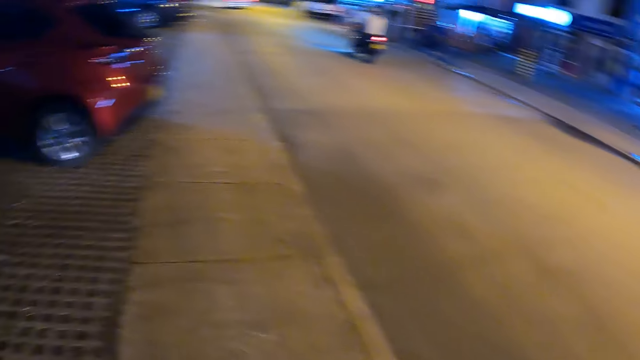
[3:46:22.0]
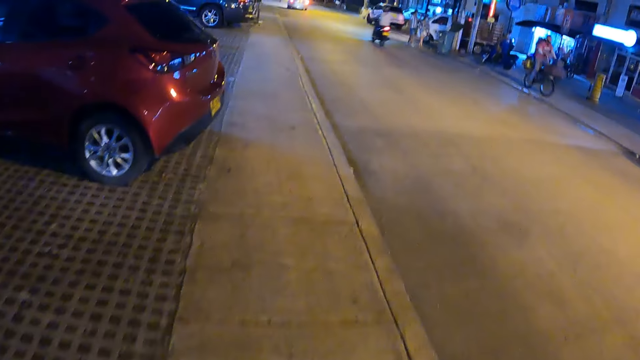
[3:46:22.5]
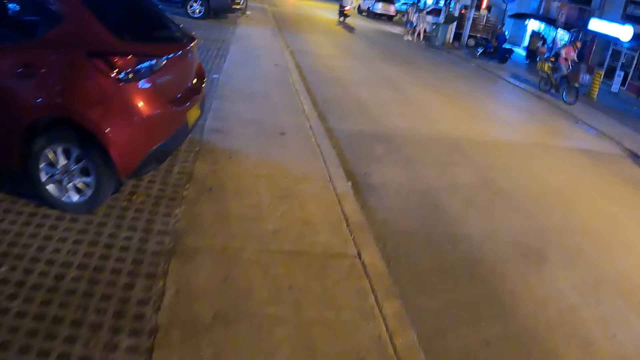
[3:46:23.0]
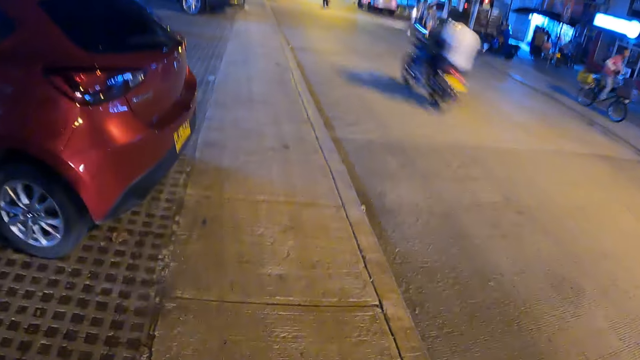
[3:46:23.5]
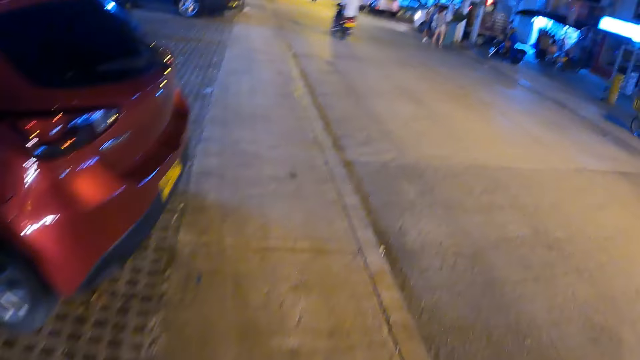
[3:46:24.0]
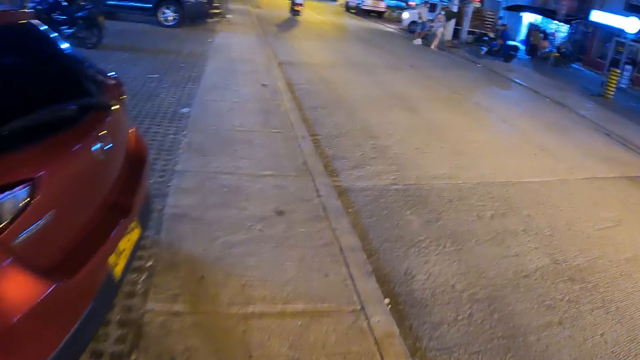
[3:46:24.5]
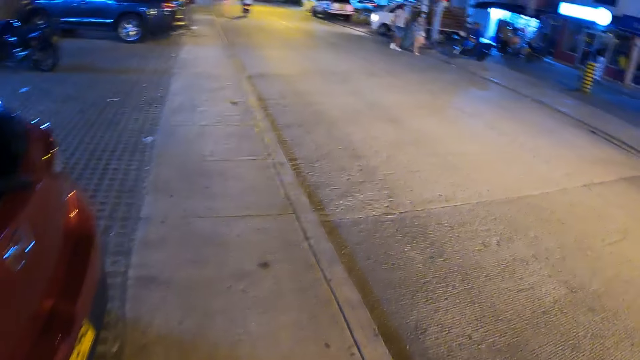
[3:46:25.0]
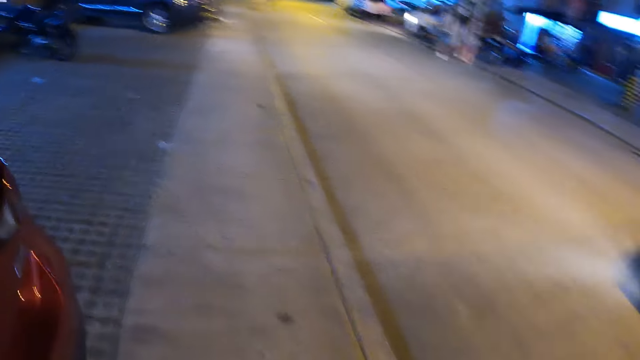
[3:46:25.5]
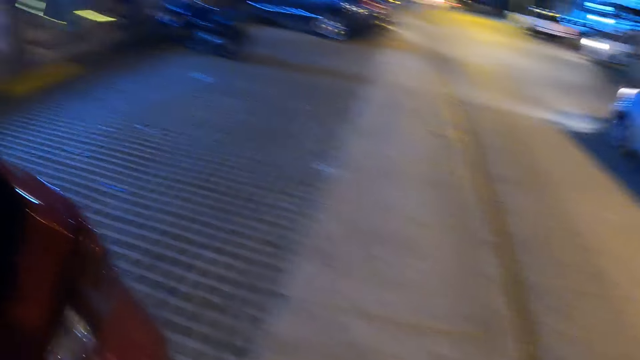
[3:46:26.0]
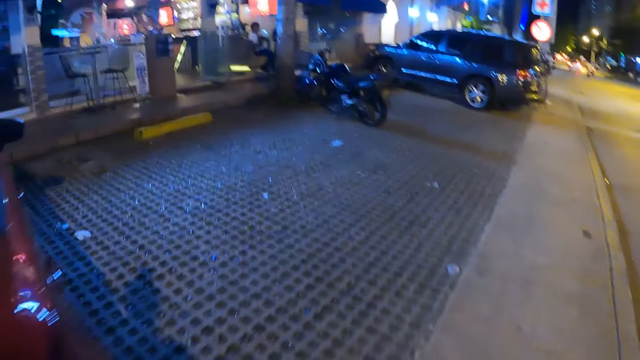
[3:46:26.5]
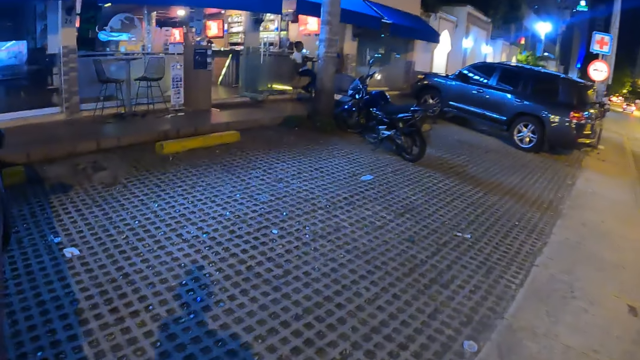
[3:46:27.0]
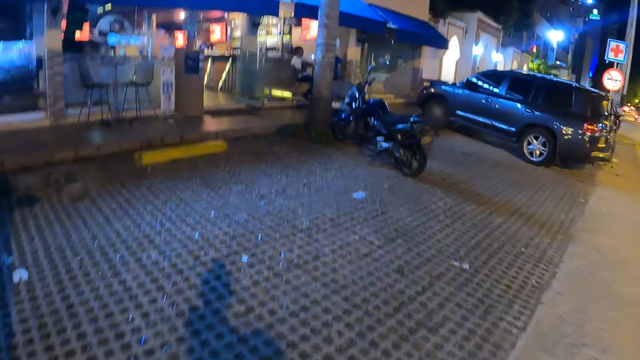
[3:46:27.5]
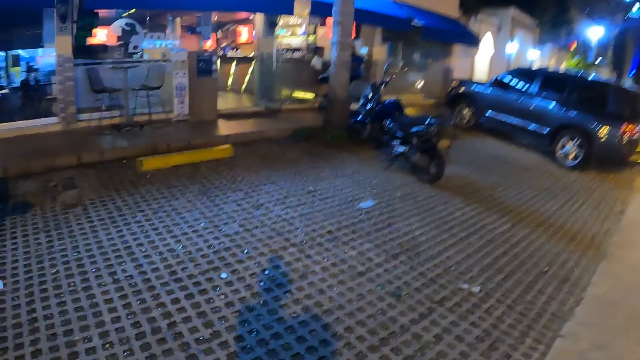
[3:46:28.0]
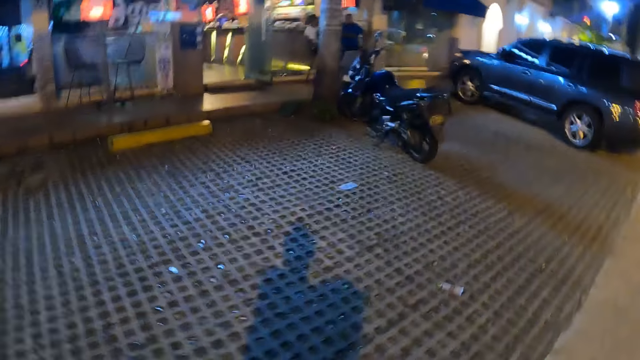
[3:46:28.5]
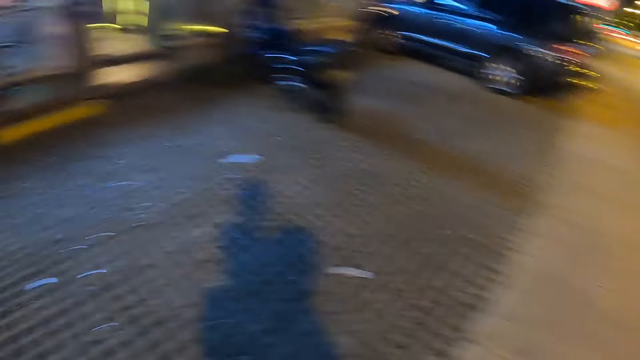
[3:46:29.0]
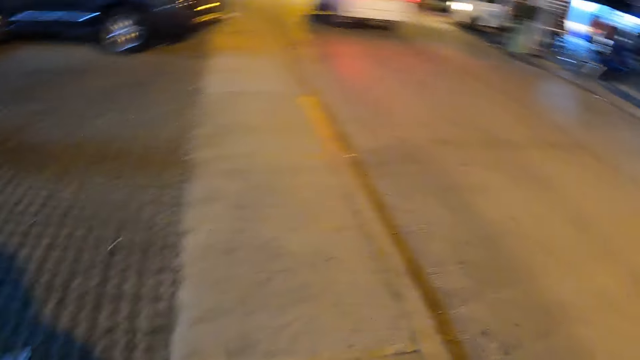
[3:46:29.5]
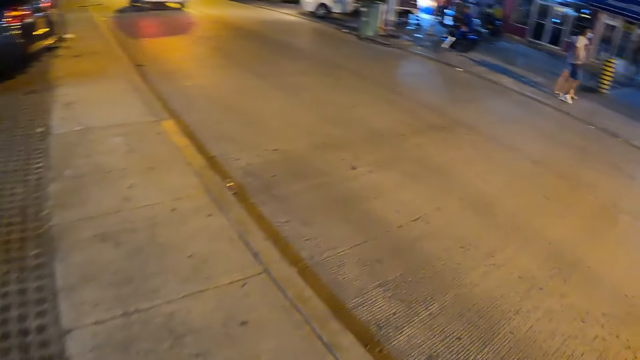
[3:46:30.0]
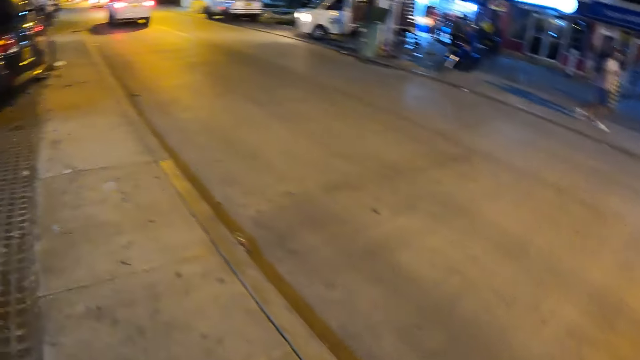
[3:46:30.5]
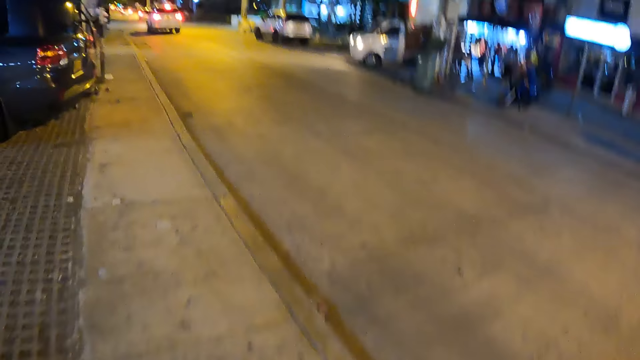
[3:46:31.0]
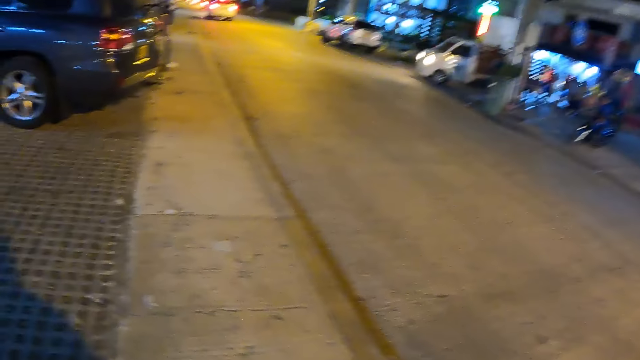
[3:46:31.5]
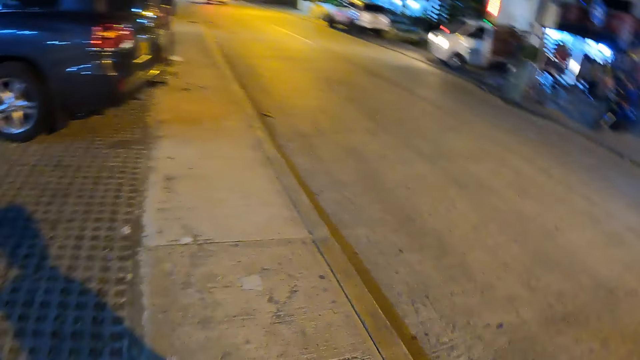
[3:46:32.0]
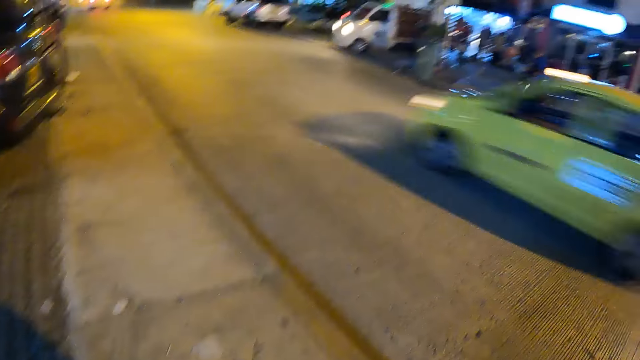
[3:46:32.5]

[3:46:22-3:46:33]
The camera wearer looks to the side.

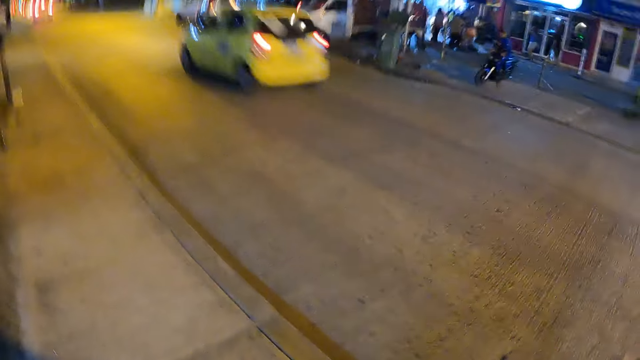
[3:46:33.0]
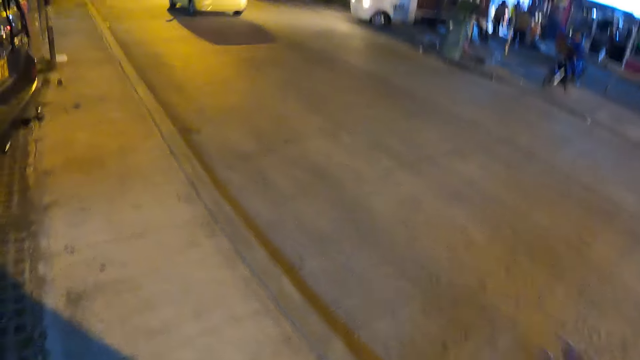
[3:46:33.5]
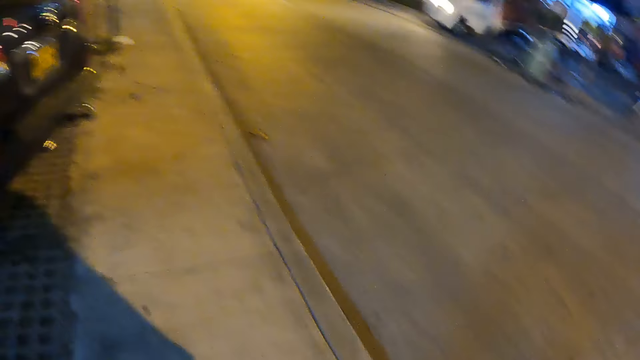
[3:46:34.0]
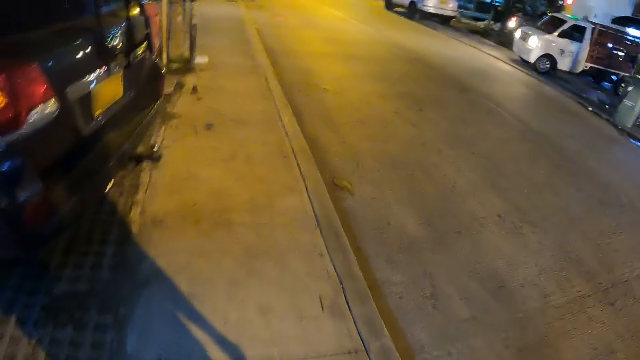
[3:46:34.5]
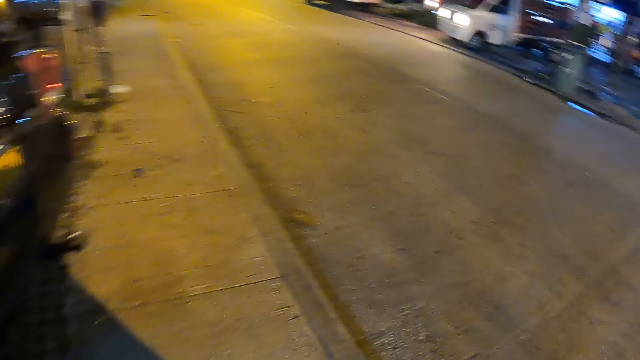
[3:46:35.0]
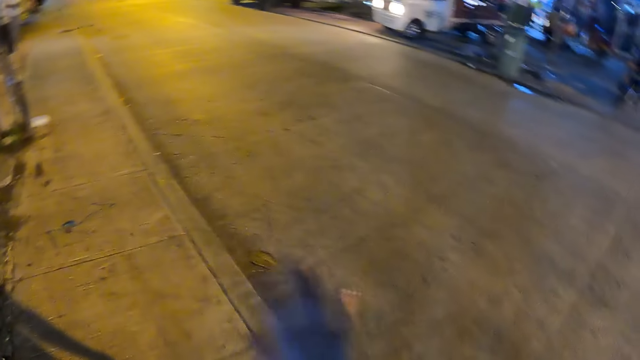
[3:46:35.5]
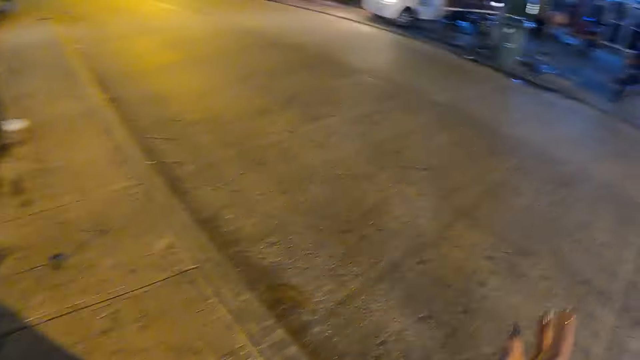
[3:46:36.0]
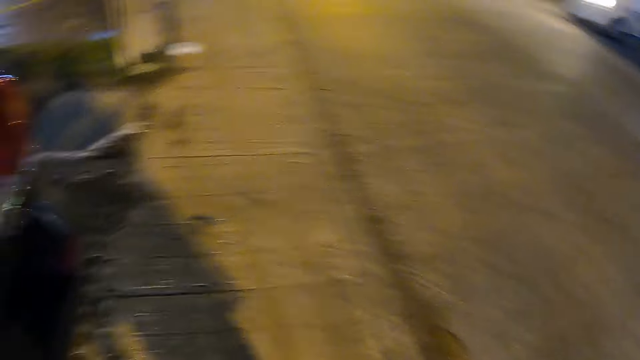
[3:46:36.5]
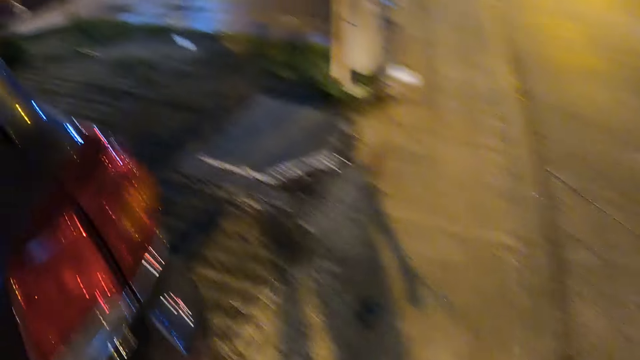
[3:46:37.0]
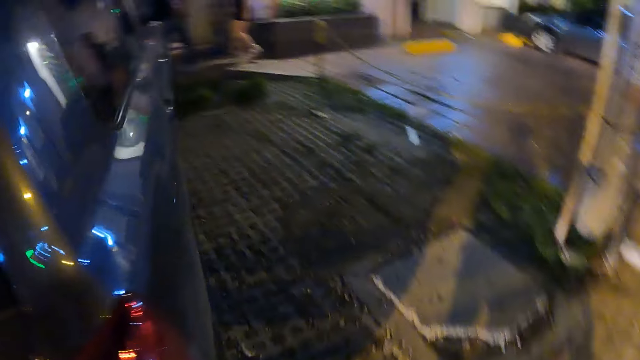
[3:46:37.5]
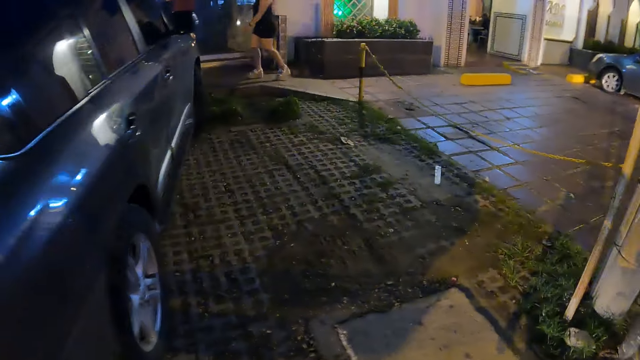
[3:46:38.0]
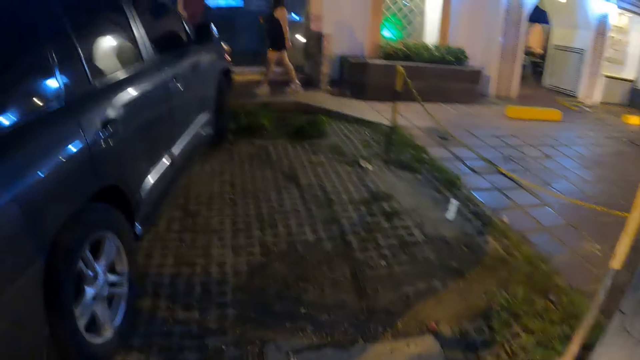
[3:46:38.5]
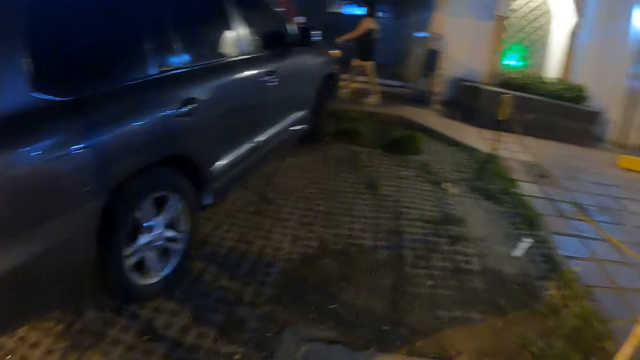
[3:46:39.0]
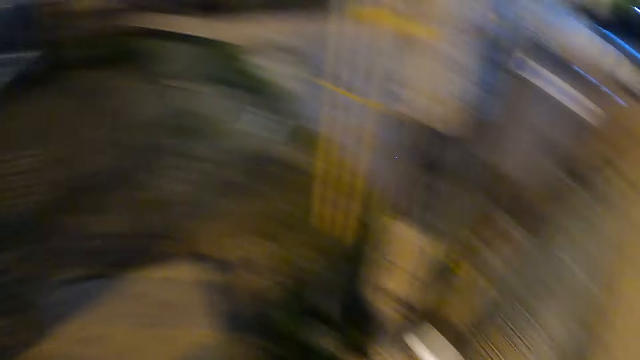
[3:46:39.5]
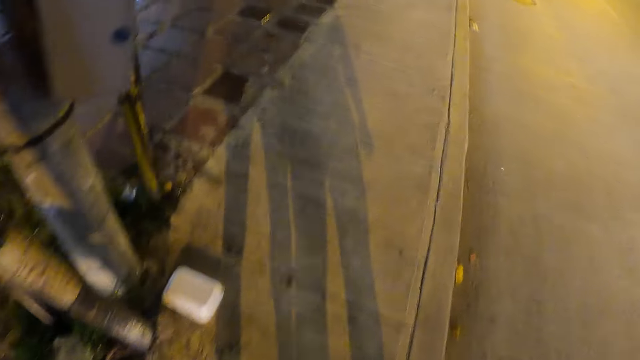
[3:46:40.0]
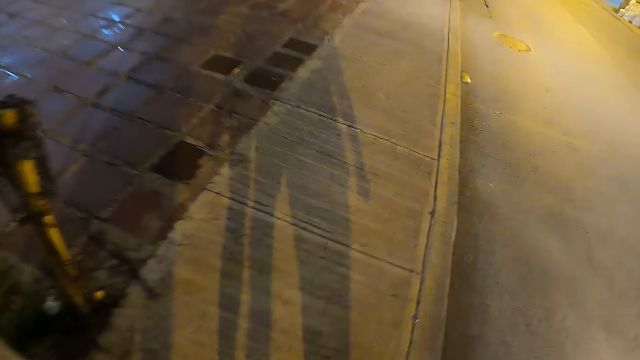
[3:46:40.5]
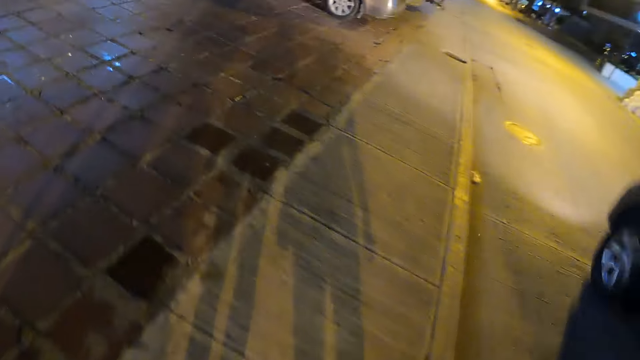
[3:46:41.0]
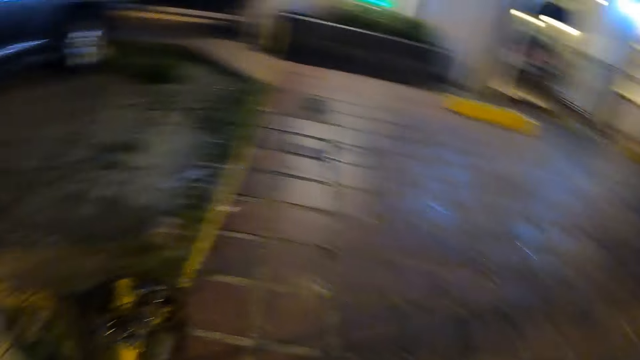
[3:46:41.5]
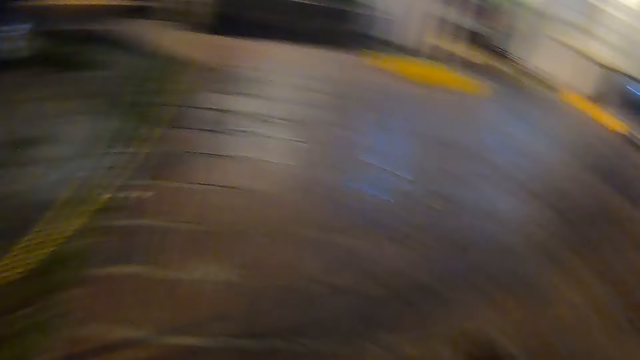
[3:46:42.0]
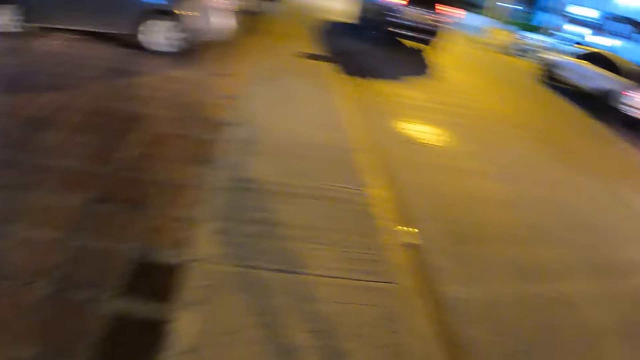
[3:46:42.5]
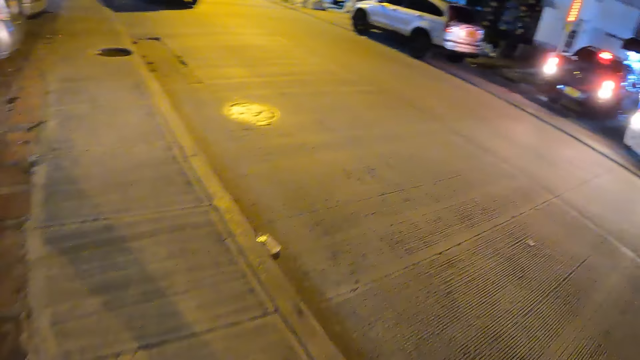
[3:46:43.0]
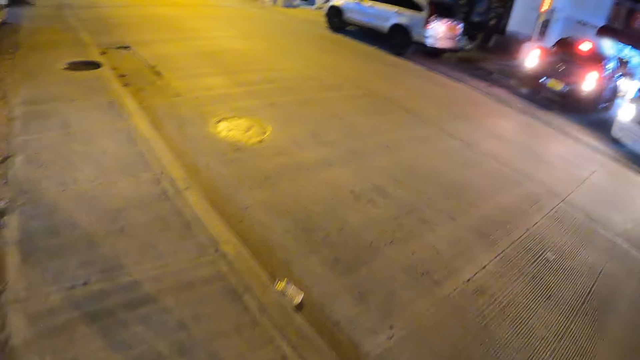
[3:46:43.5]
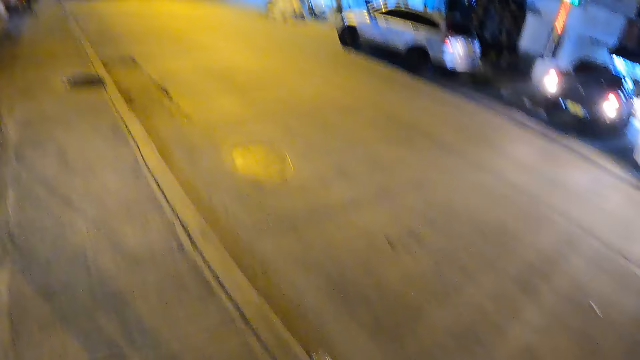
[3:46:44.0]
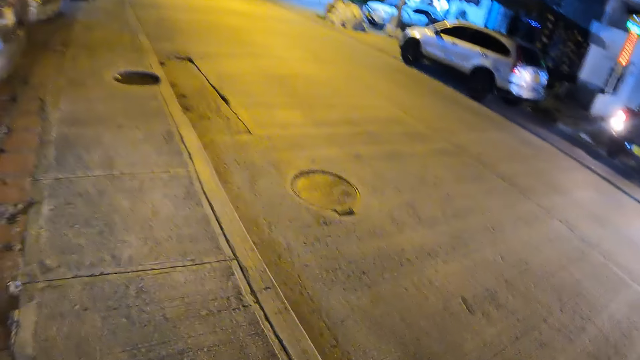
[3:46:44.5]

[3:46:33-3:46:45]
The camera wearer moves the hand. They wave the hand. They look around the road and walk on the road side with a person and another person. They look to the side. They look to the right side.
